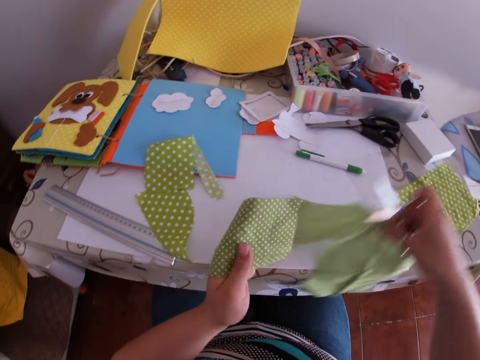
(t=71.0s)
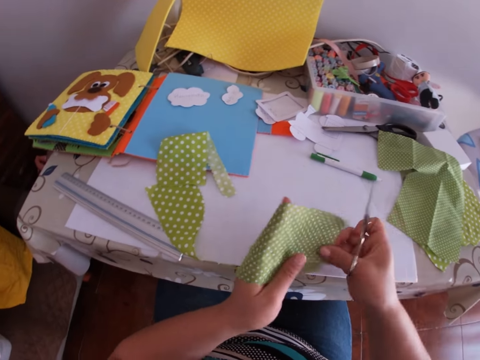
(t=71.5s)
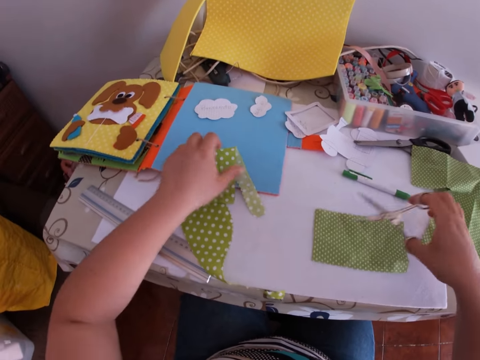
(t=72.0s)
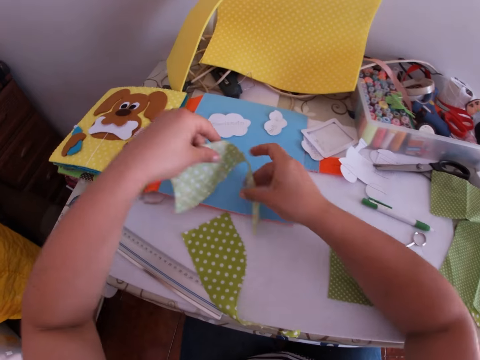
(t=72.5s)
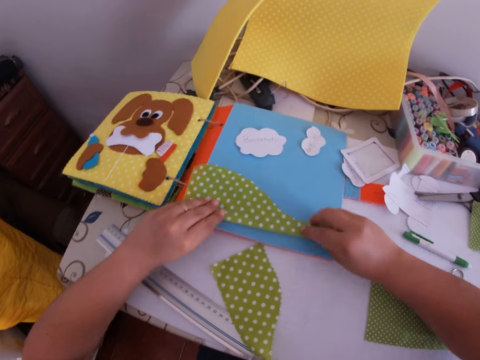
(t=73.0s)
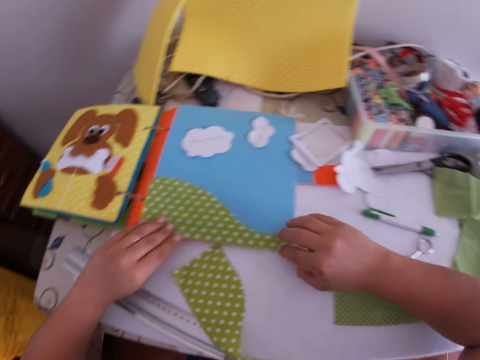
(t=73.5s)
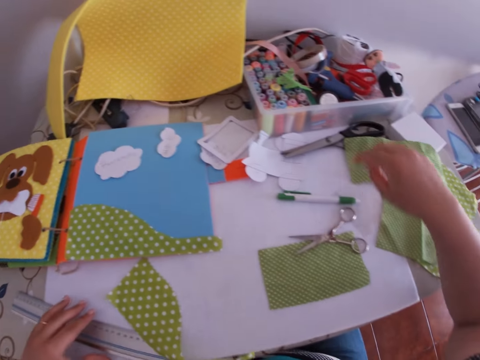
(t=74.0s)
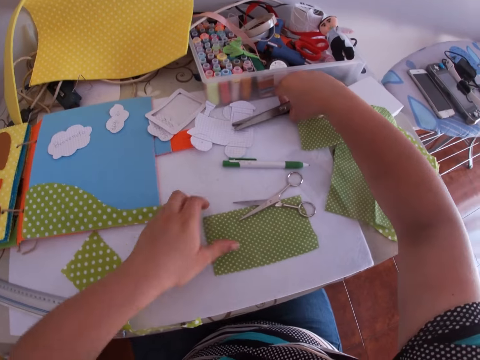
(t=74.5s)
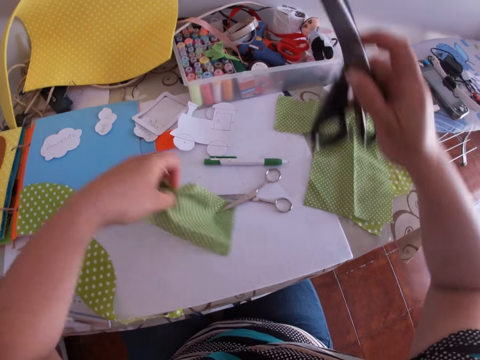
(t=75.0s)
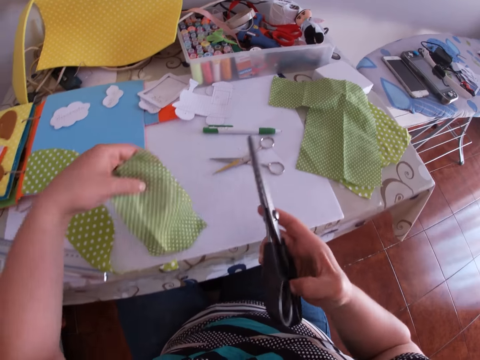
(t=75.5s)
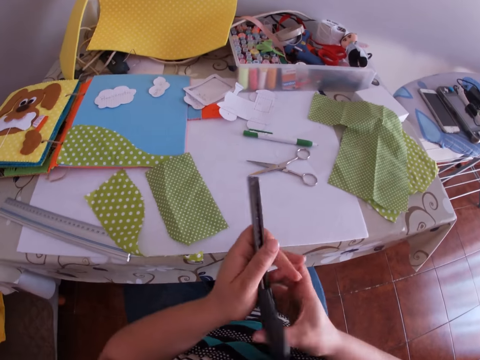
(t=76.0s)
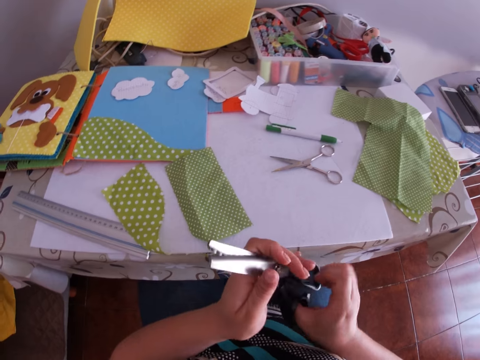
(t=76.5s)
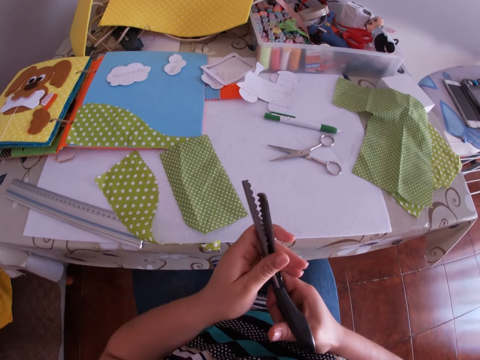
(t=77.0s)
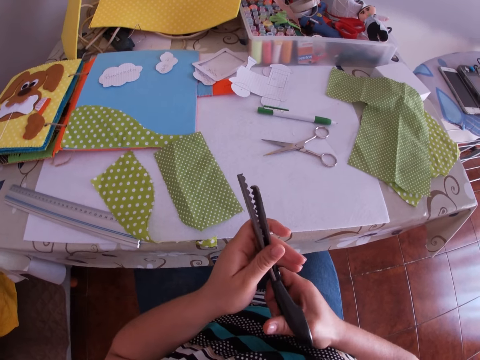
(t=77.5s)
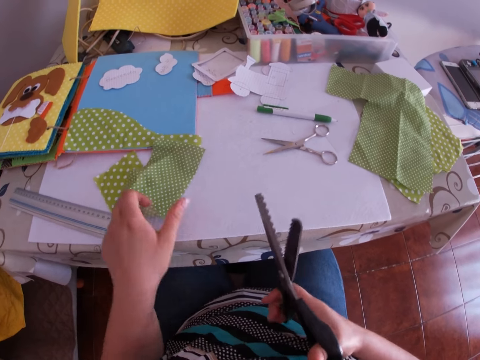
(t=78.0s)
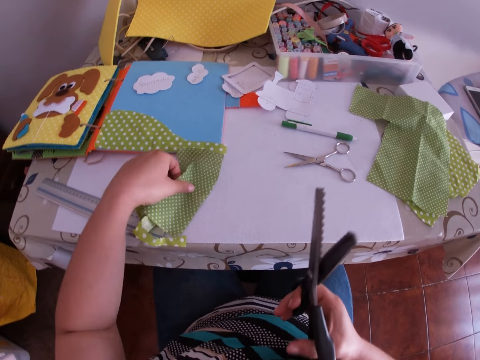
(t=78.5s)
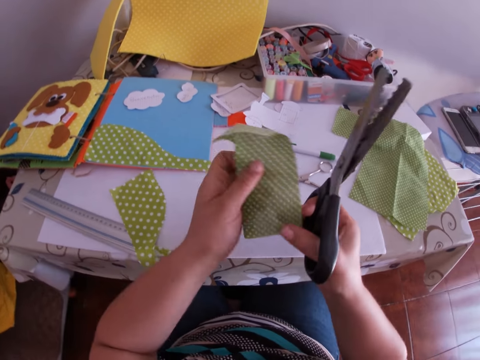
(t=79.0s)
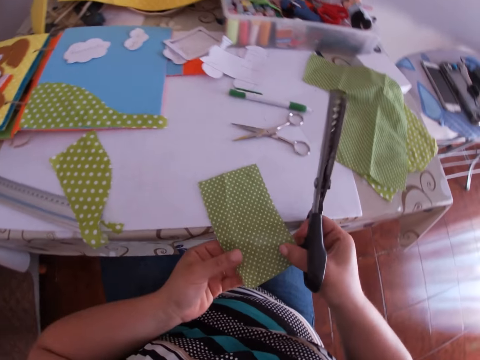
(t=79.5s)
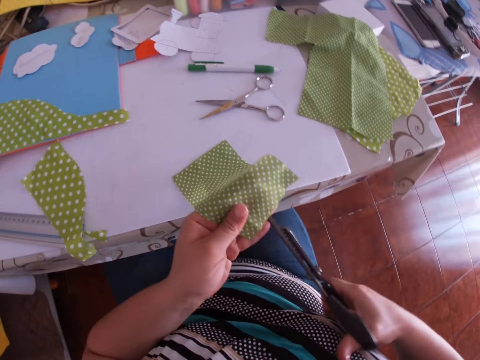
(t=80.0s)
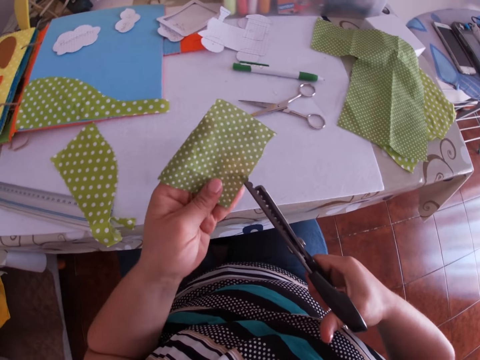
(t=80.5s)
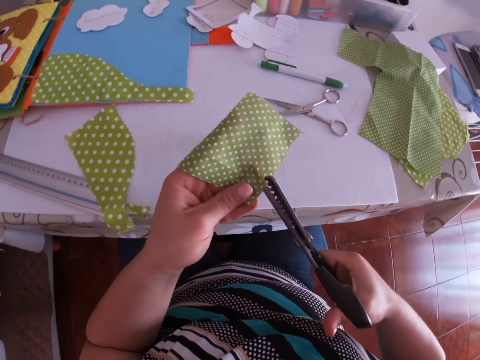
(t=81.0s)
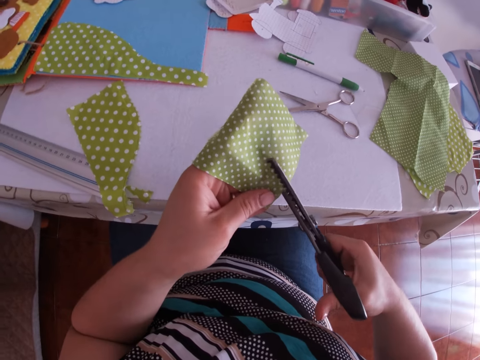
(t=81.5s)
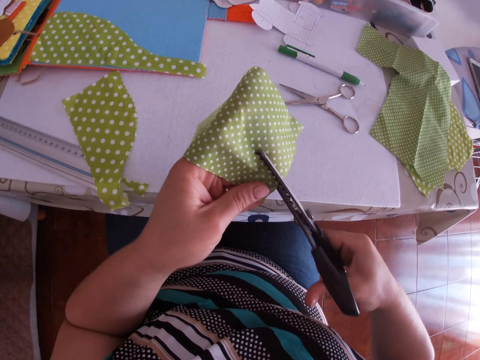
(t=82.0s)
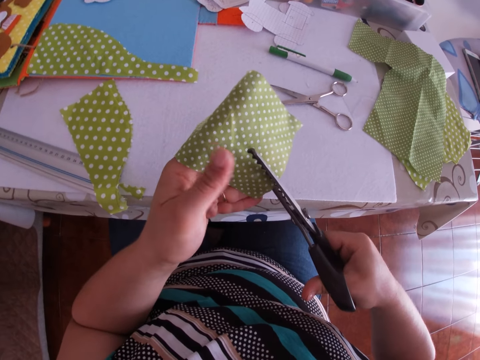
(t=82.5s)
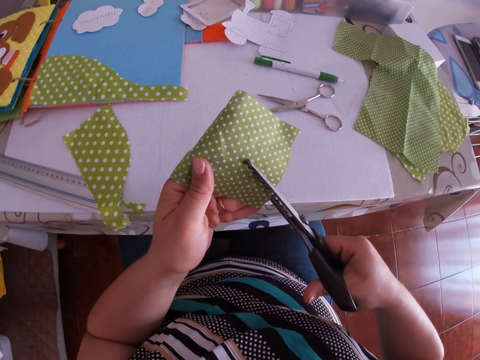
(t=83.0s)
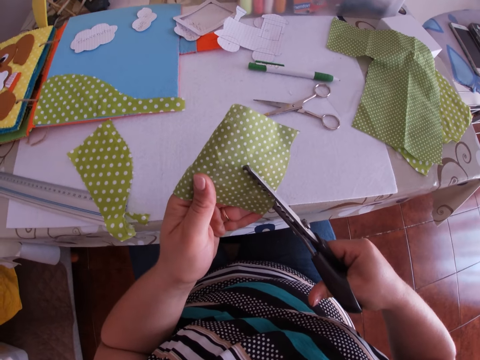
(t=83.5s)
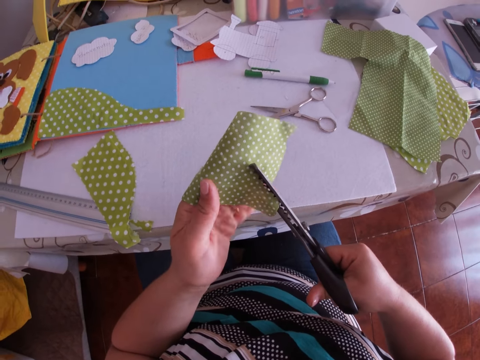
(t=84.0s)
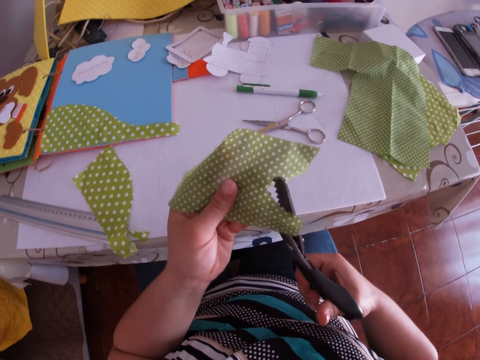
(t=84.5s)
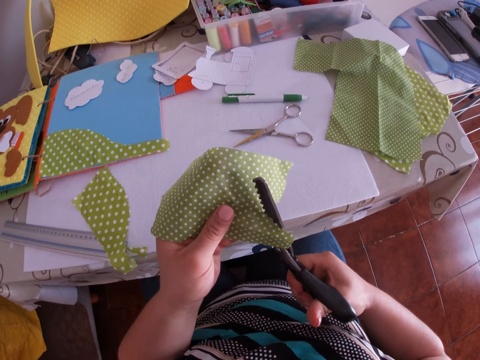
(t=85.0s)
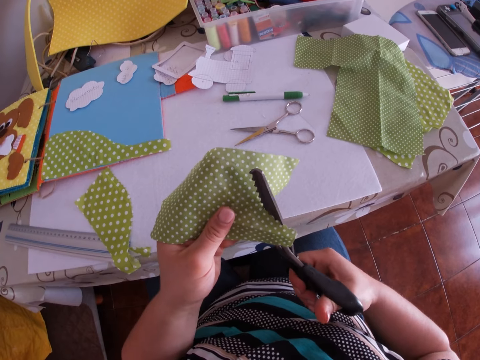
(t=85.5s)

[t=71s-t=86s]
The camera wearer adjusts the second piece of cloth with his right hand. He places the scissors on the table. He picks up a piece of cloth. He puts the piece of cloth on a book with his hands. He aligns the piece of cloth on a carton board. He picks up second pinking scissors on the table with his right hand. He drops the cloth. He examines the pinking scissors. He adjusts the second scissors with his hands. He picks up a small piece of cloth on the table with his left hand. He holds the small piece of cloth with his hands. He cuts the small piece of cloth with the second scissors in his right hand.

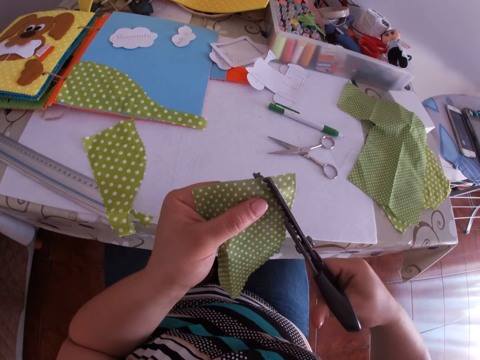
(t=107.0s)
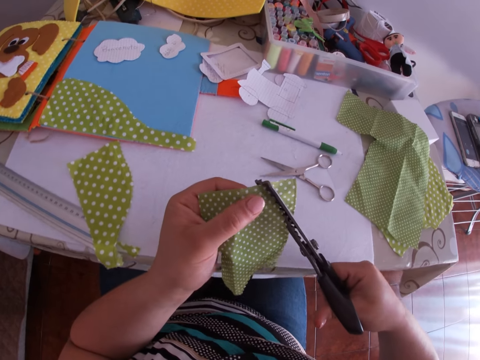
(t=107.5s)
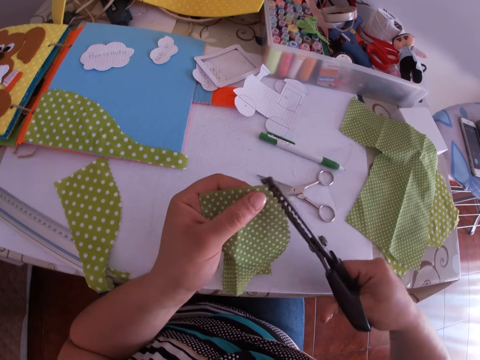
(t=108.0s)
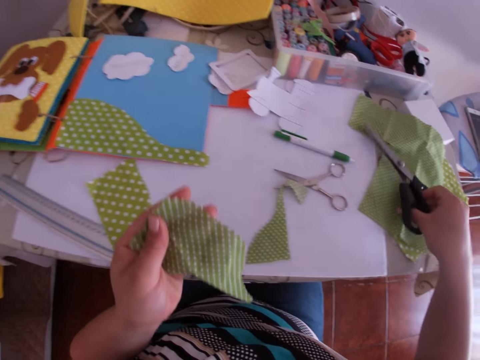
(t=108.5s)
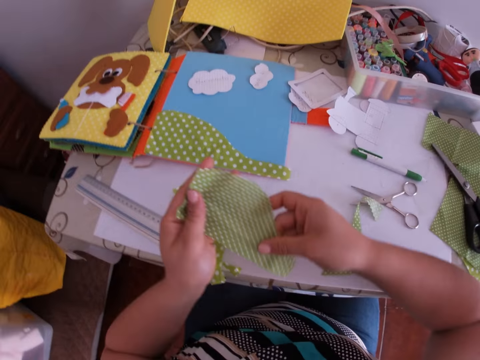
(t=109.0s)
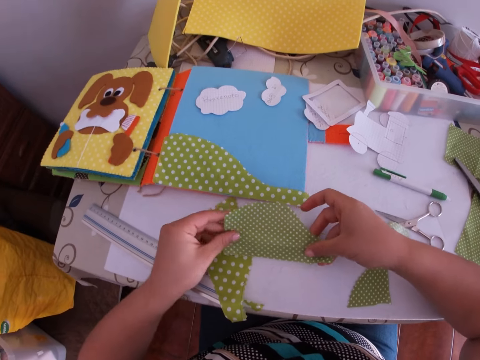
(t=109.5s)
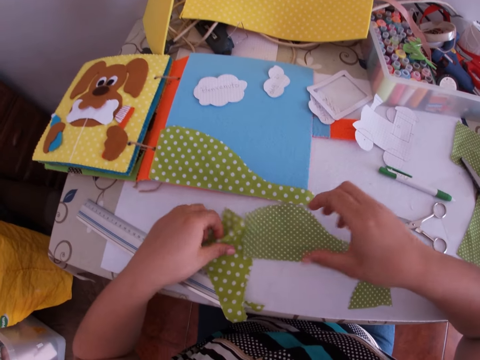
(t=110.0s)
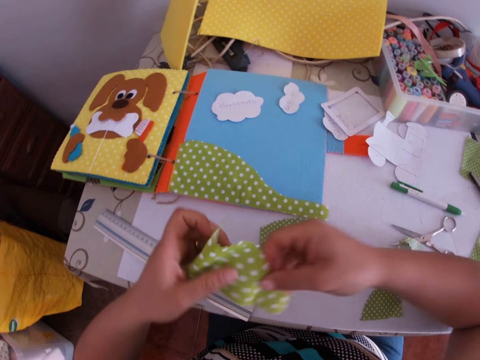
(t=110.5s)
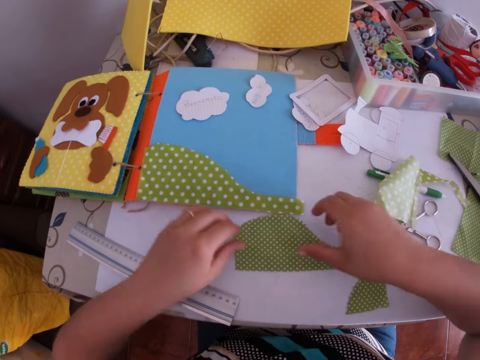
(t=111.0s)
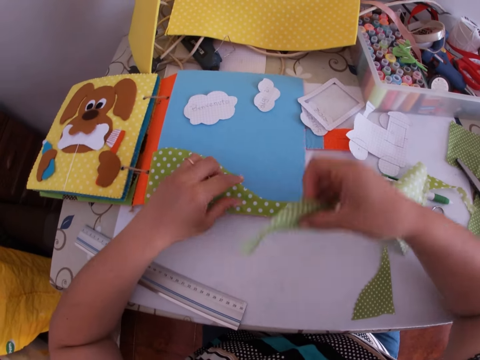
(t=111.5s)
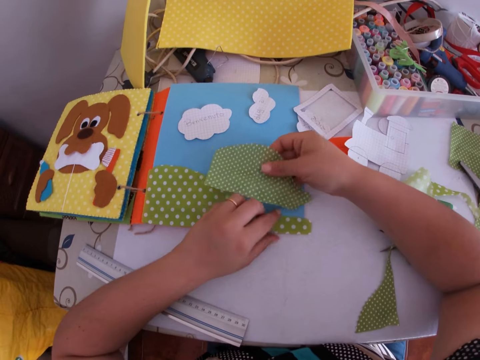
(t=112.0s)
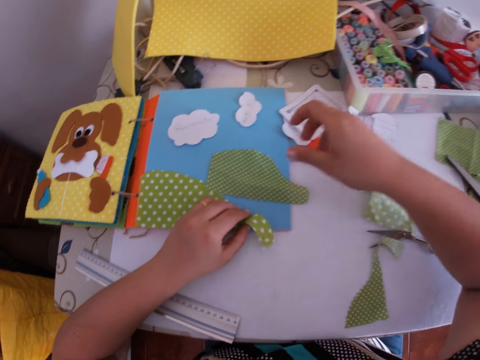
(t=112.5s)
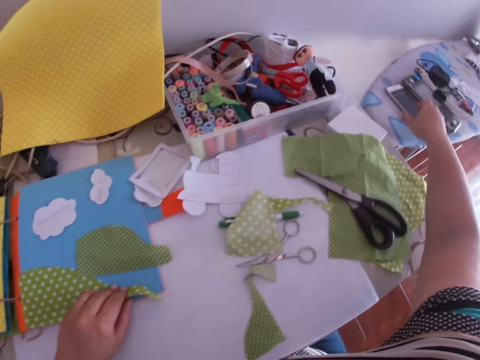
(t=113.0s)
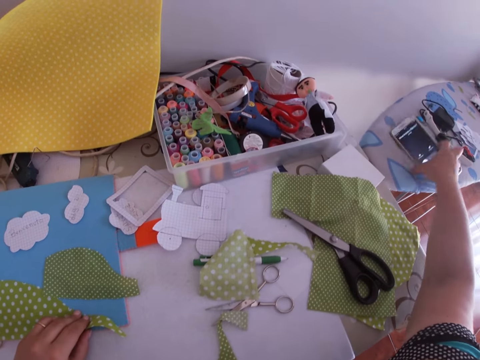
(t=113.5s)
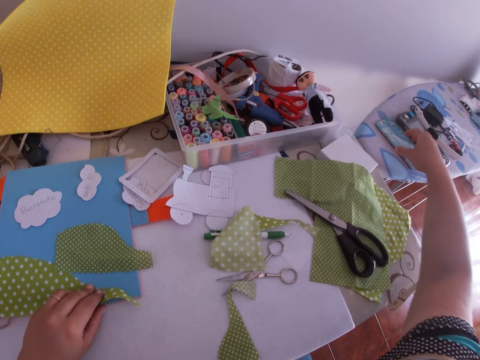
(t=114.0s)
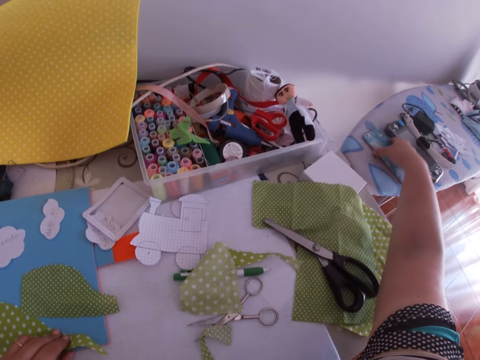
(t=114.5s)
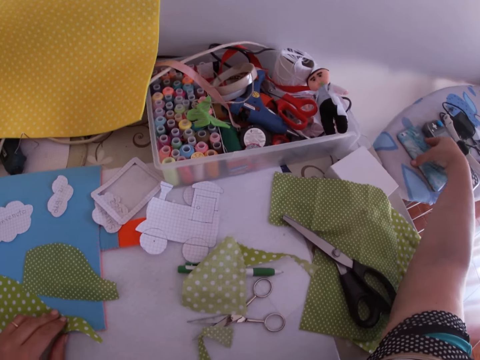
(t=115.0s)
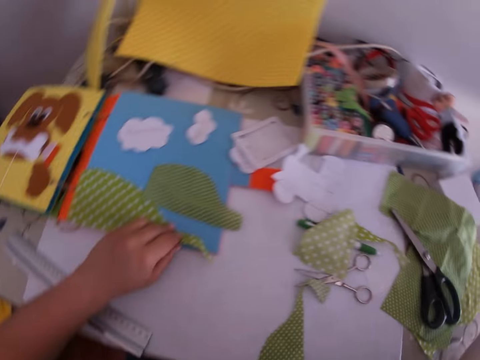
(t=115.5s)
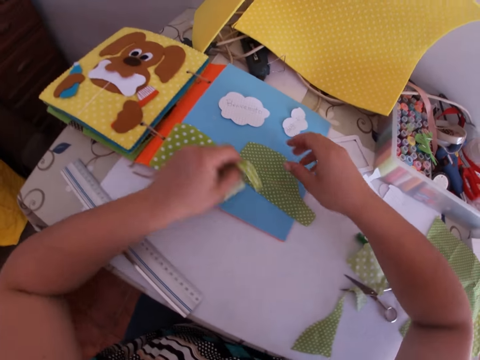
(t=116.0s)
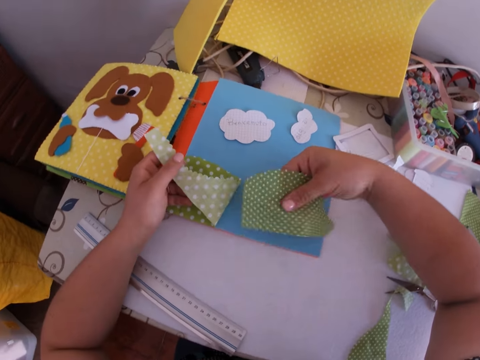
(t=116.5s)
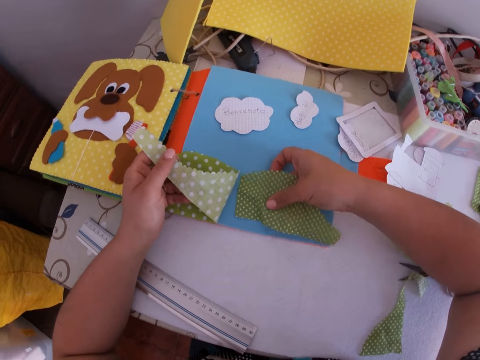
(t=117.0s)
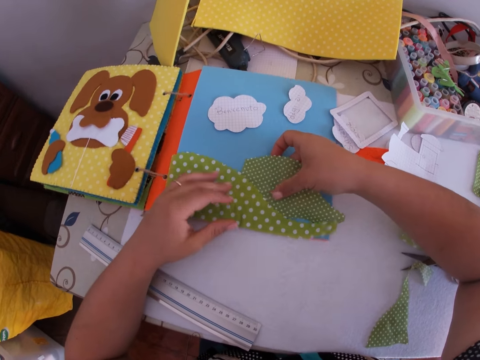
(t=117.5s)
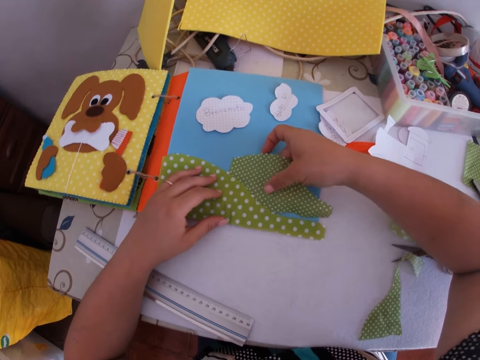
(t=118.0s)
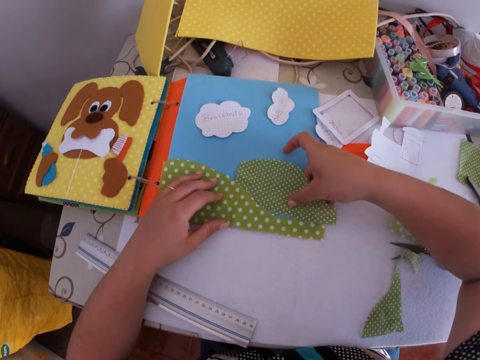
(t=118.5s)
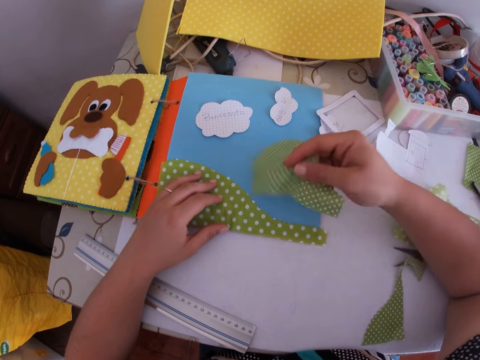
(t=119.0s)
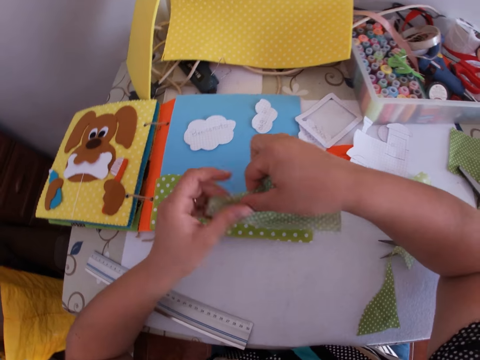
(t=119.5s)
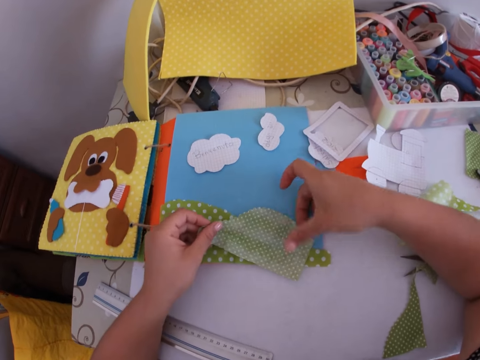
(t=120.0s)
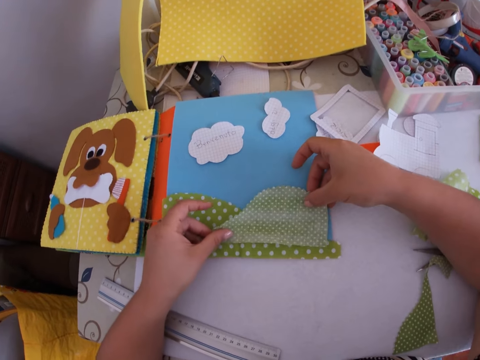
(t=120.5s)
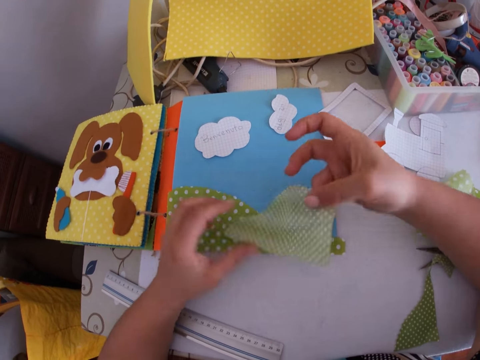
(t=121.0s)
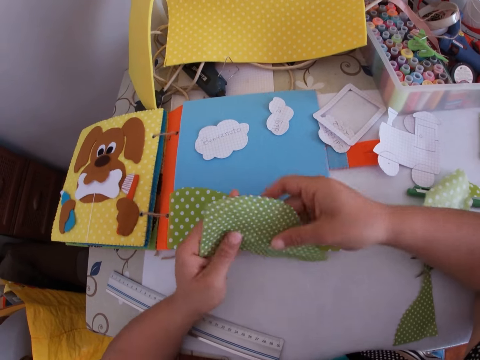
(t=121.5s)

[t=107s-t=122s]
The camera wearer drops the pinking scissors on the table with his right hand. He puts down the piece of cloth. He examines the cloth crafts with his hands. He picks up a piece of cloth. He drops the piece of cloth. He takes a piece of cloth. He puts a cloth craft on the book or carton board with his hands. He adjusts a phone on a pressing board with his right hand. He presses the phone. He adjusts the cloth crafts on the book with his hands.
